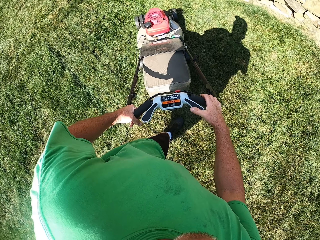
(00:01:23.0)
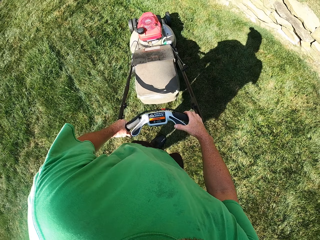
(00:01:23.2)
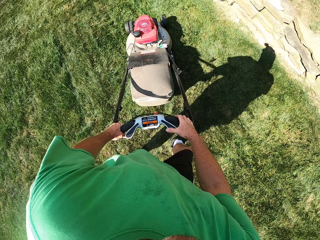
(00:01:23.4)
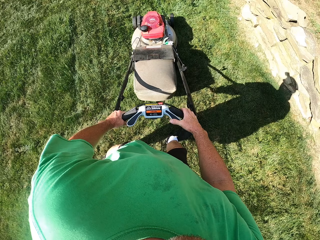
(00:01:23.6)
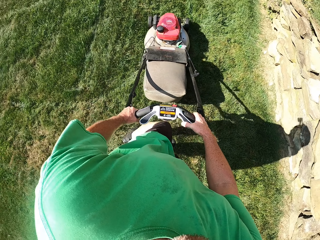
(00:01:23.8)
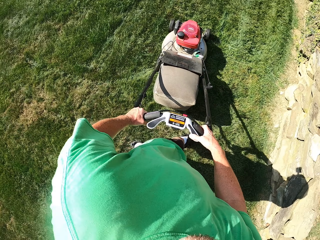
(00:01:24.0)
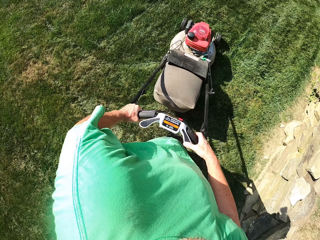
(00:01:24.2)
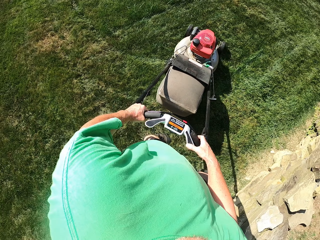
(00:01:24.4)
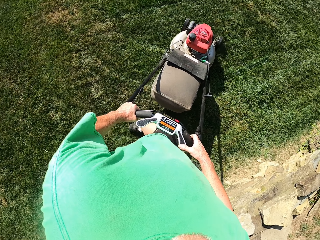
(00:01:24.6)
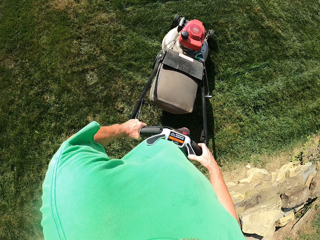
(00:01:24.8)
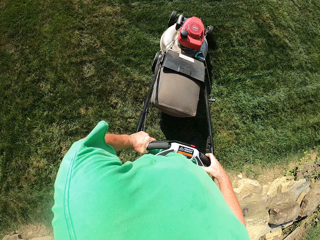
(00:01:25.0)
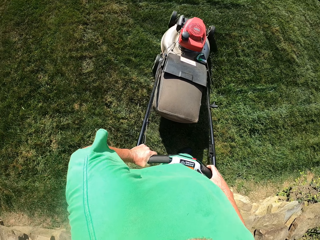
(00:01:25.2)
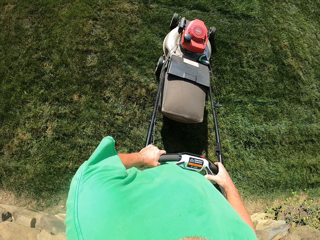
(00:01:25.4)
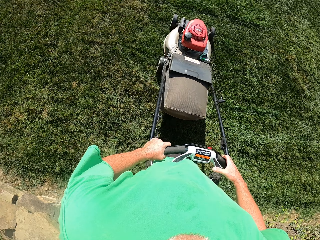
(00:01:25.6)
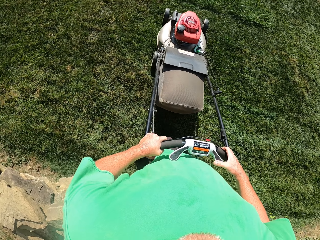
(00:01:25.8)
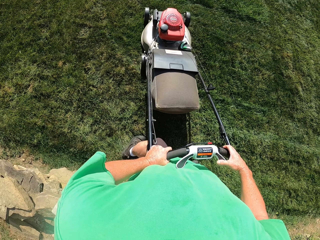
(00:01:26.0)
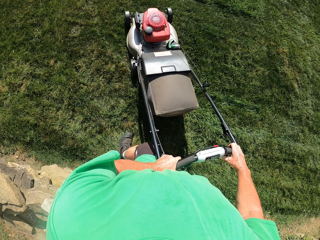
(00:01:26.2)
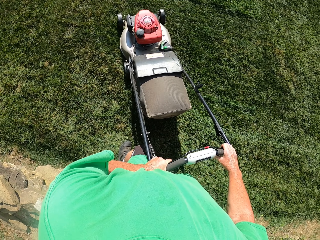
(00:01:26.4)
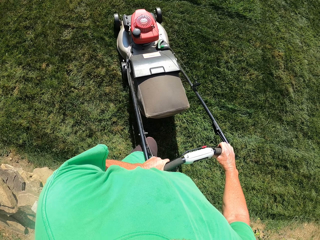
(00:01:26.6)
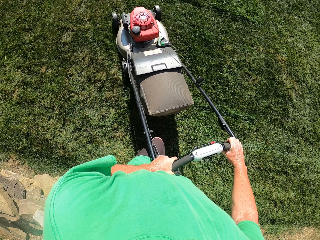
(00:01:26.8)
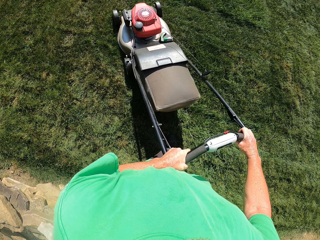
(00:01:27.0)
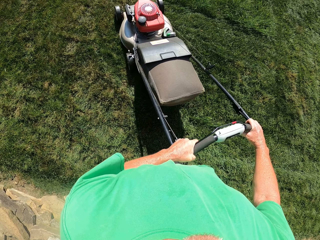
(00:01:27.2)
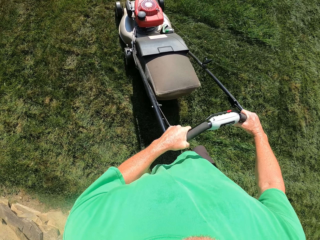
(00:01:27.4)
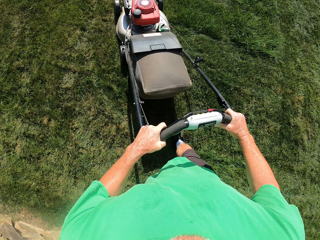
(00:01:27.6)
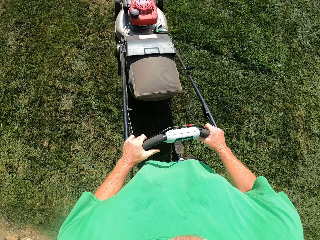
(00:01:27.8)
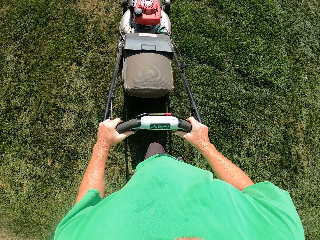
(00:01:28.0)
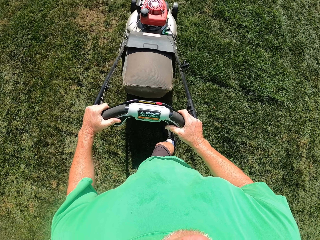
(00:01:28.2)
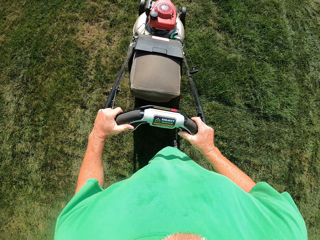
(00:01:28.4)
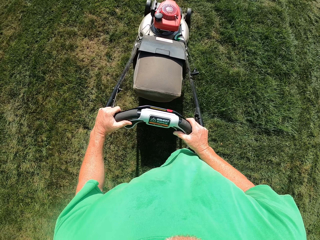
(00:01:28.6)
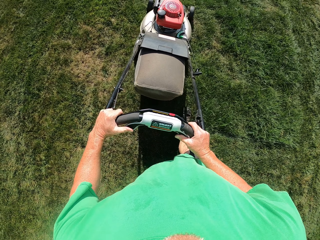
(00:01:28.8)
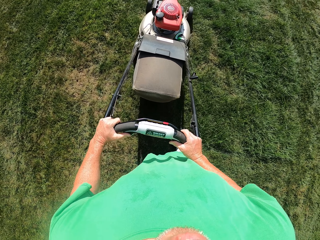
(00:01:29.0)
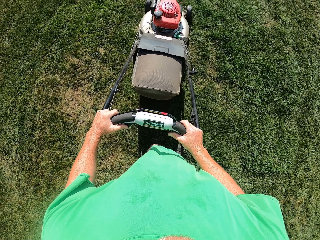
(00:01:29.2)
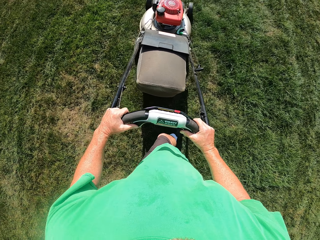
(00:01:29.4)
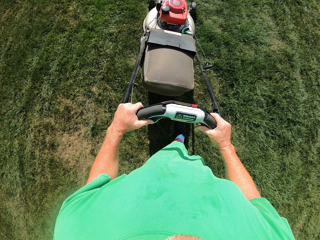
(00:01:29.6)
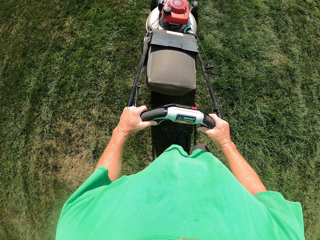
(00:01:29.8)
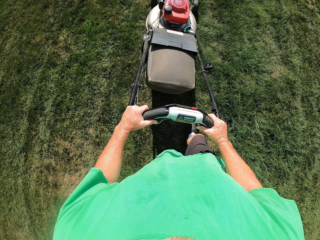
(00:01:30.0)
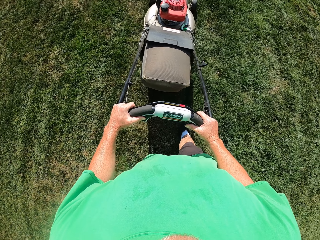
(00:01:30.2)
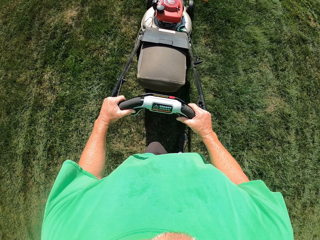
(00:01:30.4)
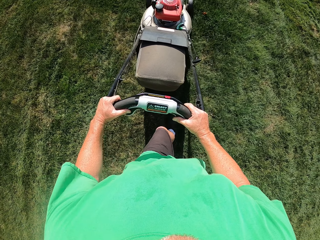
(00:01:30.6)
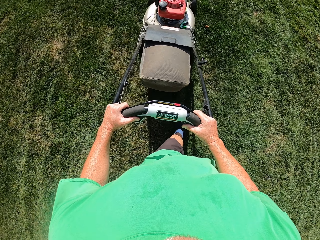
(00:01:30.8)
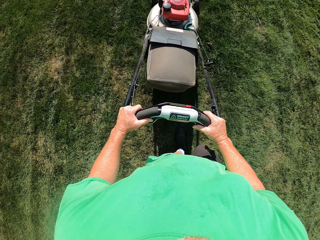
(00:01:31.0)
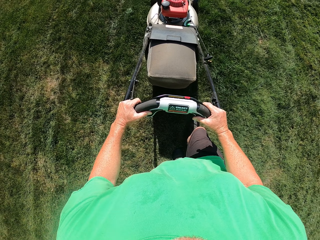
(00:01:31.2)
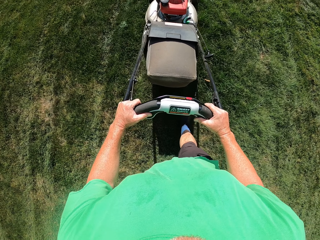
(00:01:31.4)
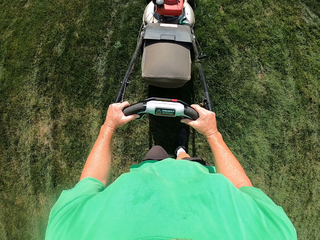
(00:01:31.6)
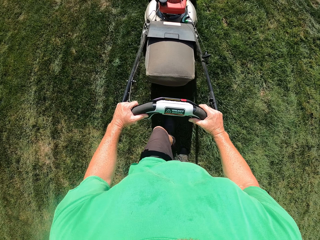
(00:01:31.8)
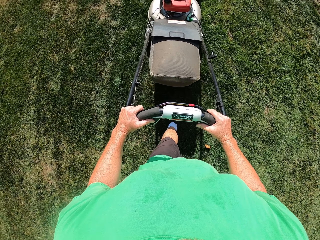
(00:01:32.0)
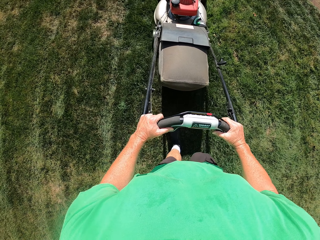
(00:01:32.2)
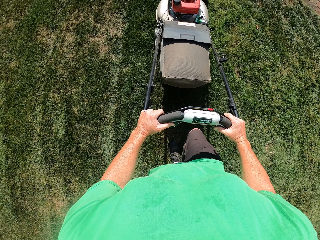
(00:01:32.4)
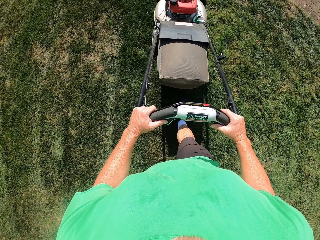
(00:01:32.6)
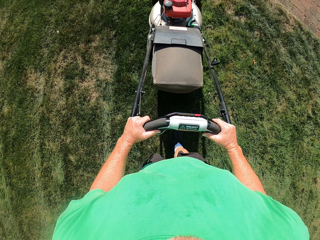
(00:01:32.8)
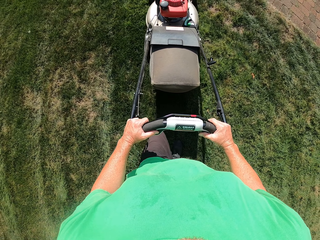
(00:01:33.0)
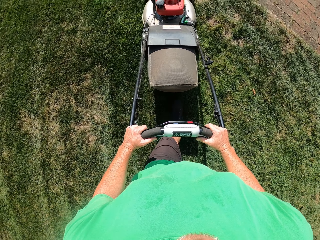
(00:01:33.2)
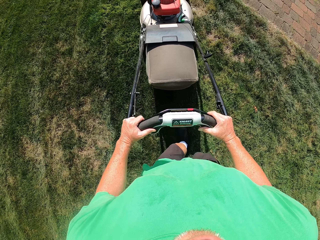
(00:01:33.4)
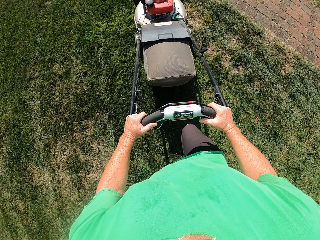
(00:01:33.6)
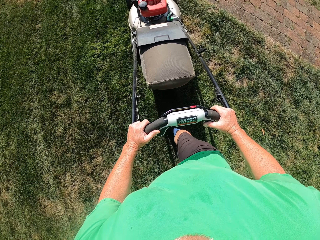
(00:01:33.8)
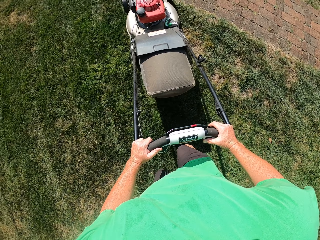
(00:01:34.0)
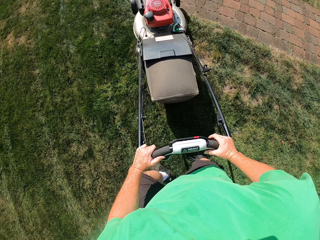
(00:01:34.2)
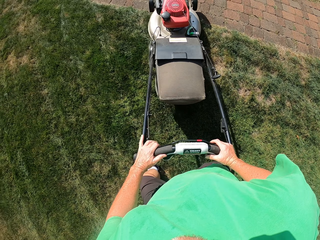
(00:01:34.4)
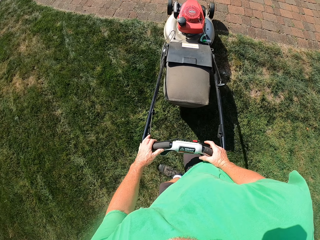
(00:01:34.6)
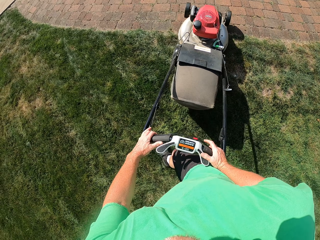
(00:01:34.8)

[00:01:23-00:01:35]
The camera wearer turns the lawn mower. They cut the grass with the lawn mower. They make a U turn with the lawn mower. They cut the grass with the lawn mower.

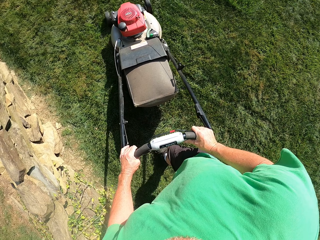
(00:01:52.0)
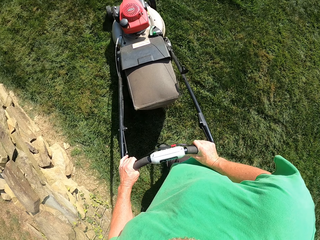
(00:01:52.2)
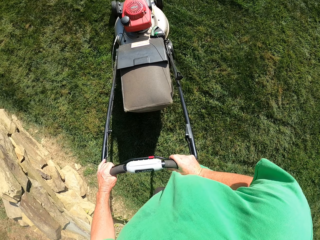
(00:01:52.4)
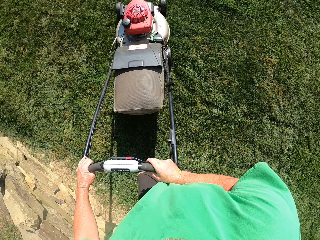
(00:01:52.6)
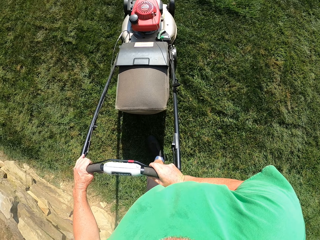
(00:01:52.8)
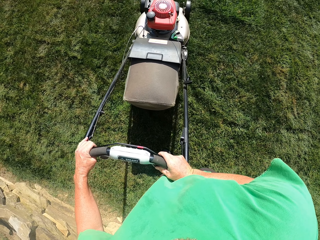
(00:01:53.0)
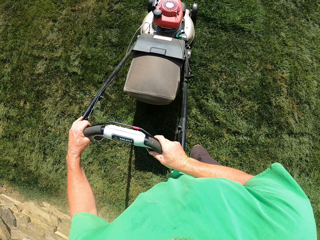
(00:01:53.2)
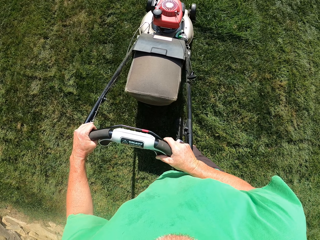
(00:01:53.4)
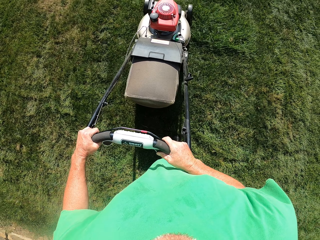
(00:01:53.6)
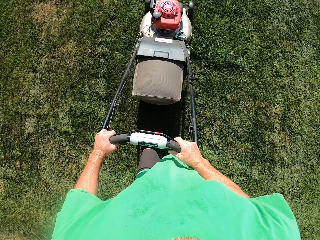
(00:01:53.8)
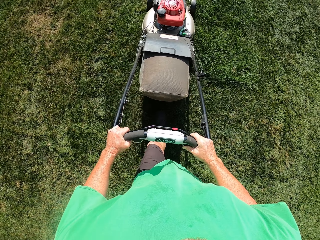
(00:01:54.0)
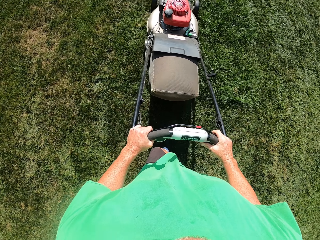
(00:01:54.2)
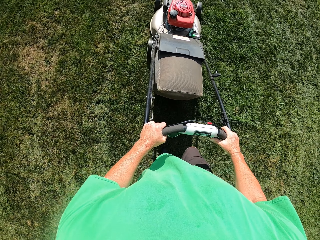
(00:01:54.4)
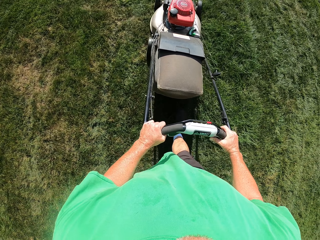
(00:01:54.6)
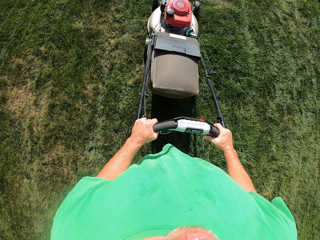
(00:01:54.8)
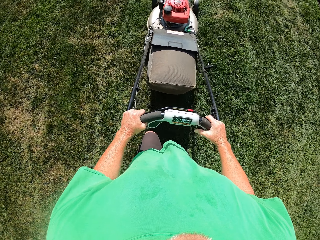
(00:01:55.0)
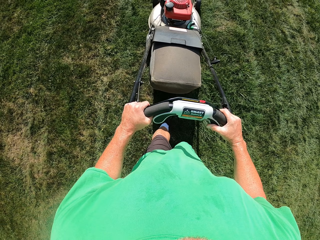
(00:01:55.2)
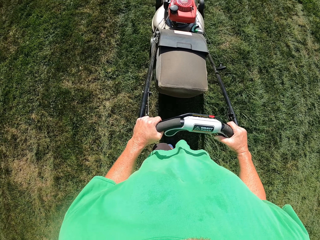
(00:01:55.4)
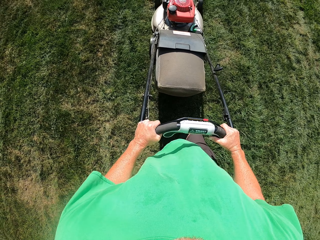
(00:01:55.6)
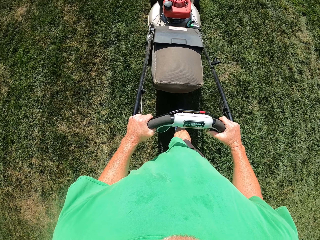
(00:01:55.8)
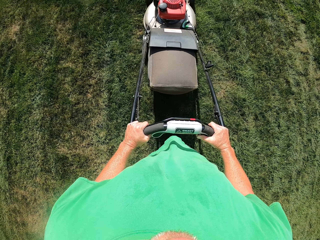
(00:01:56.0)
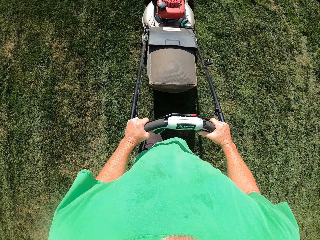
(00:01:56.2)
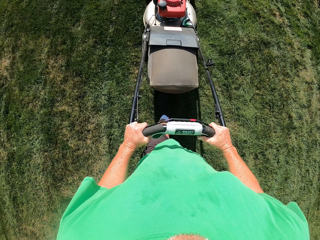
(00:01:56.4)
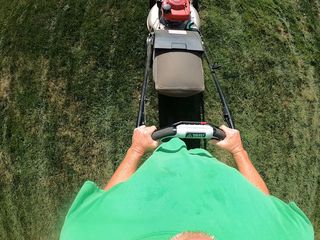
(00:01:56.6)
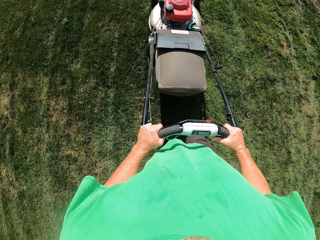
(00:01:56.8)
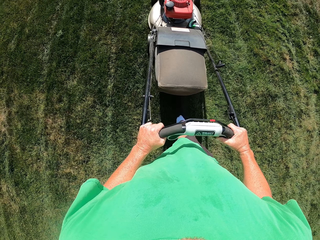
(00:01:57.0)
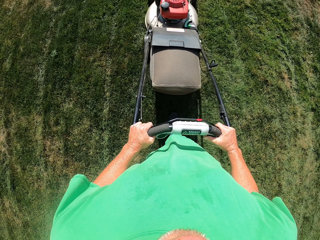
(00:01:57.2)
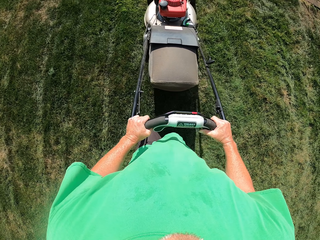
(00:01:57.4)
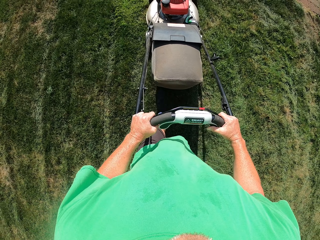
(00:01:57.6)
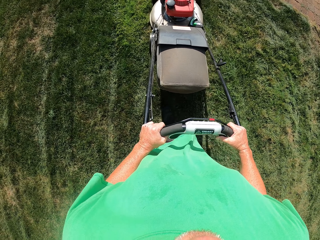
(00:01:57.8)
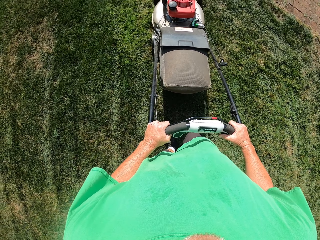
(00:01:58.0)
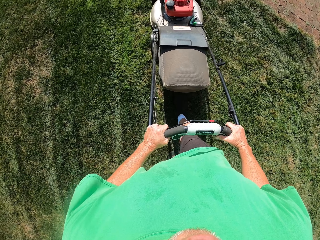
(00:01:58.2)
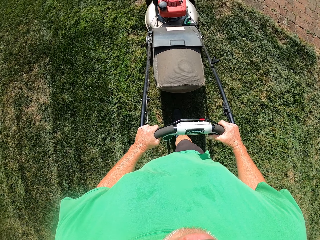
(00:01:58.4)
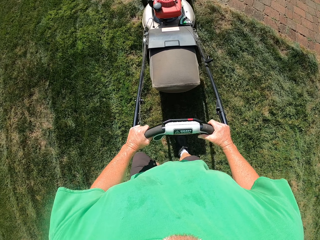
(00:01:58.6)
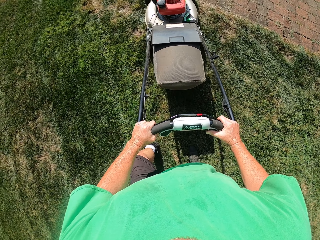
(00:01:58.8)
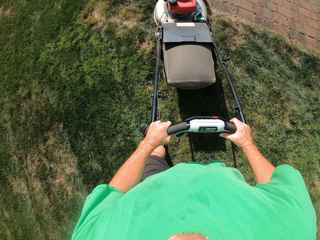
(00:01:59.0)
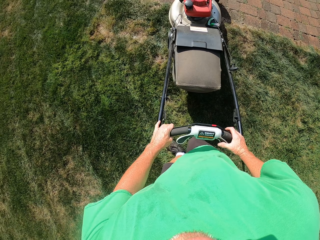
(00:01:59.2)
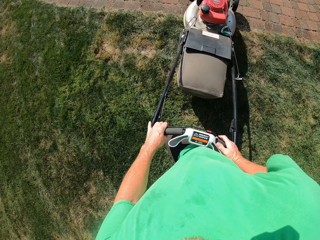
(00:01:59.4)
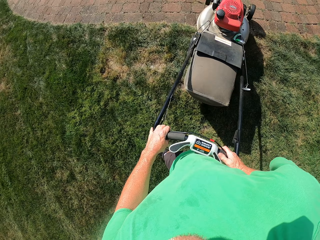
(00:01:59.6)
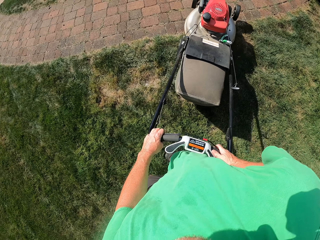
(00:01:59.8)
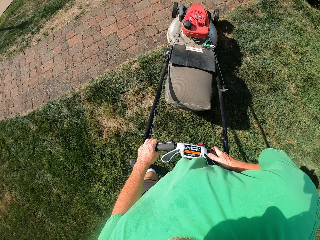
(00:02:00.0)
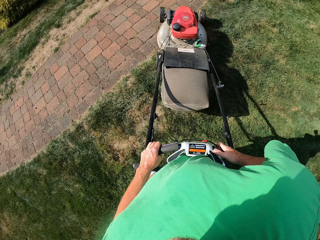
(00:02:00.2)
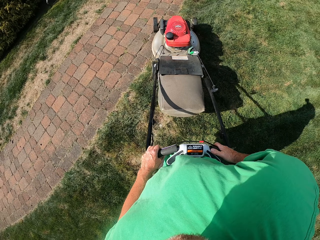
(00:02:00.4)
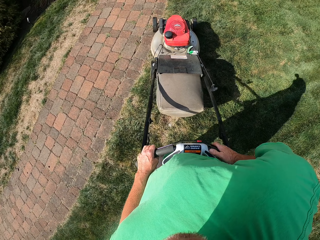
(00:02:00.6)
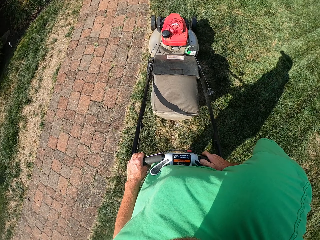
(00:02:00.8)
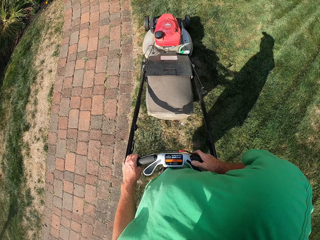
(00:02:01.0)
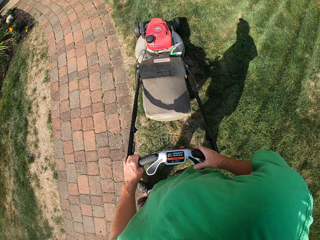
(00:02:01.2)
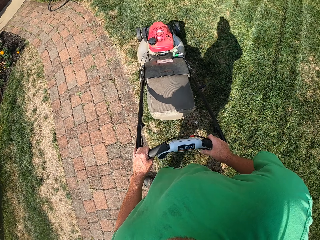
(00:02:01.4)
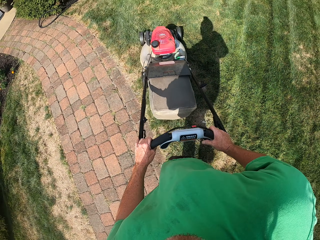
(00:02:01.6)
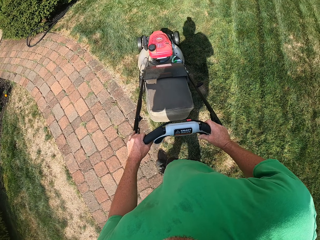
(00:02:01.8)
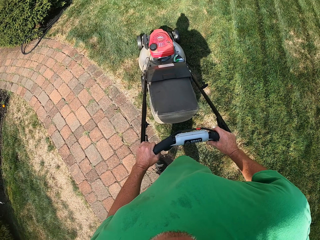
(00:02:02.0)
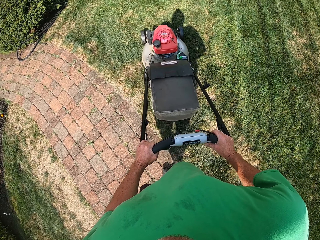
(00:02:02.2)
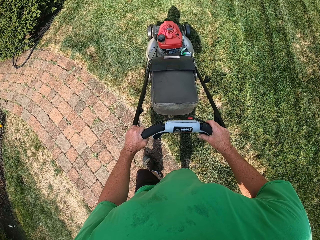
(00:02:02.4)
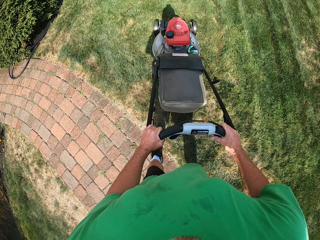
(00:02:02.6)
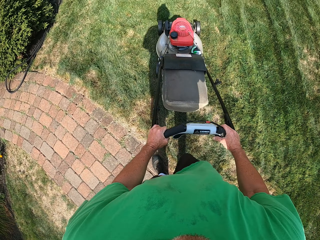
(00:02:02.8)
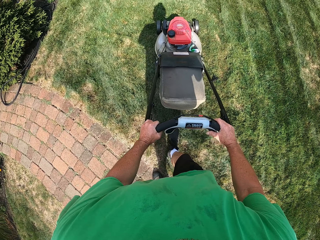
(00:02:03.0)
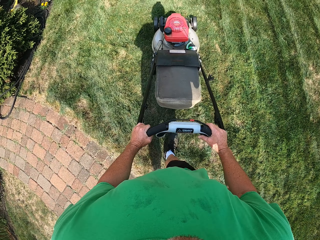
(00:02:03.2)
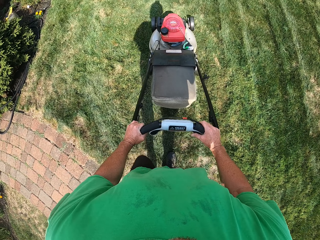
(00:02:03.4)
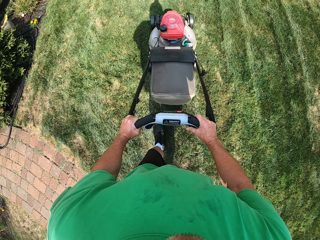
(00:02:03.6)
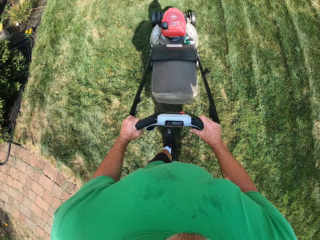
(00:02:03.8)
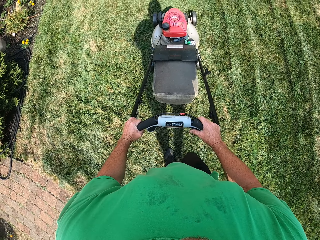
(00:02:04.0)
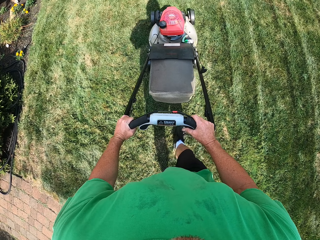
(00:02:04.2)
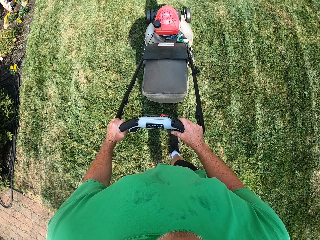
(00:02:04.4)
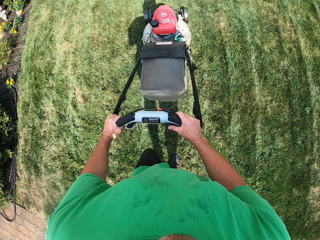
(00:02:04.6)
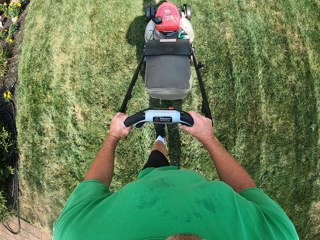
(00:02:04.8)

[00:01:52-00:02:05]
The camera wearer cuts the grass with the lawn mower. They turn the lawn mower. They cut the grass with the lawn mower.
